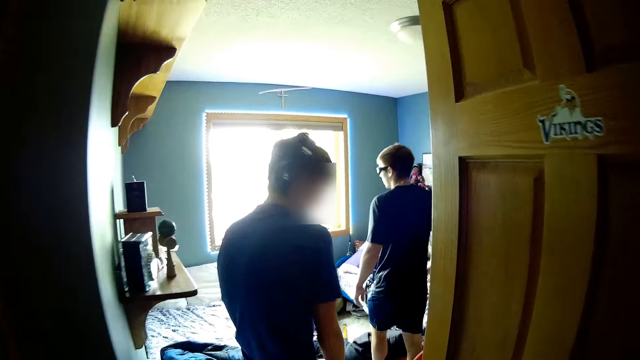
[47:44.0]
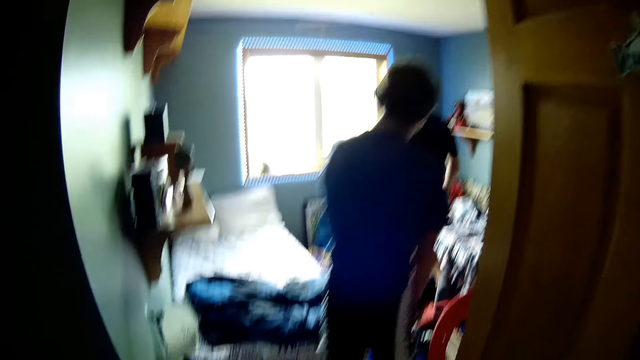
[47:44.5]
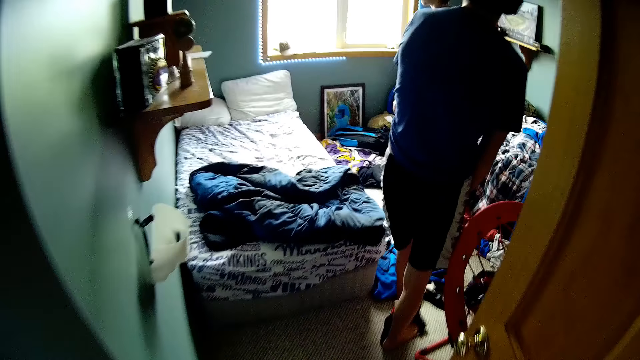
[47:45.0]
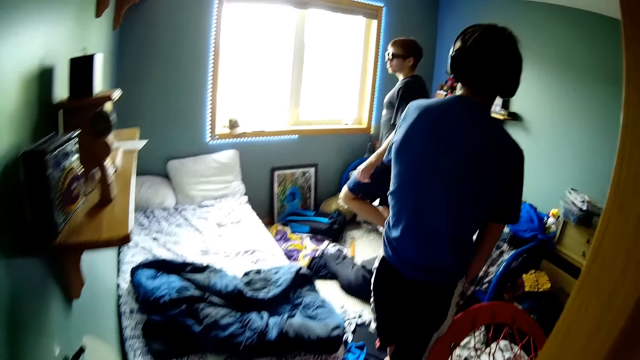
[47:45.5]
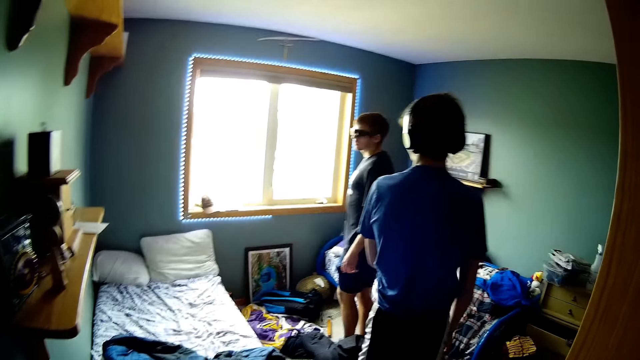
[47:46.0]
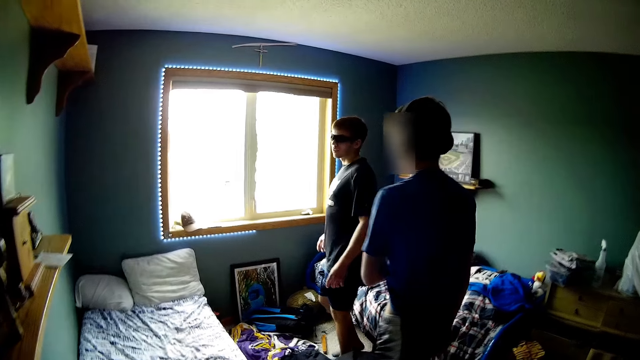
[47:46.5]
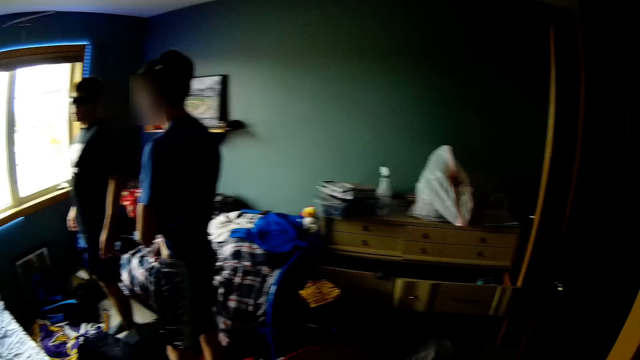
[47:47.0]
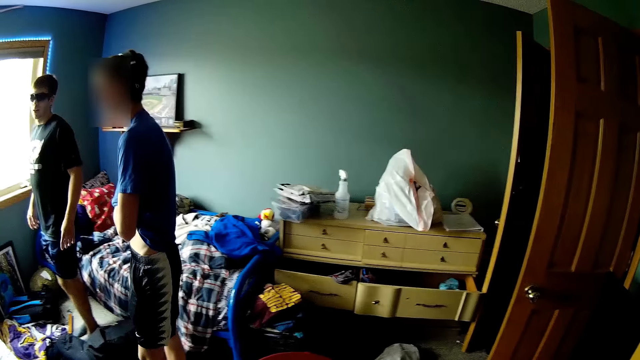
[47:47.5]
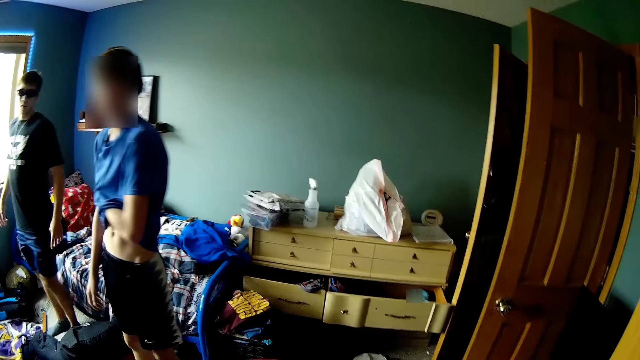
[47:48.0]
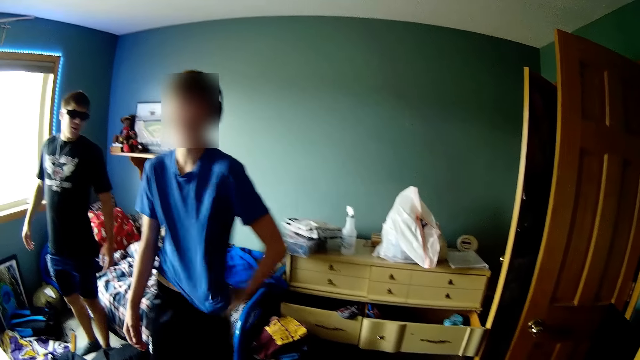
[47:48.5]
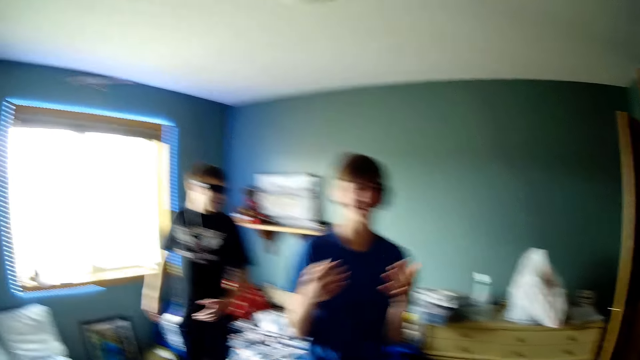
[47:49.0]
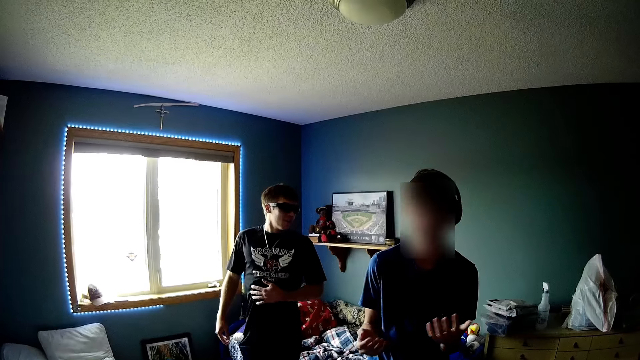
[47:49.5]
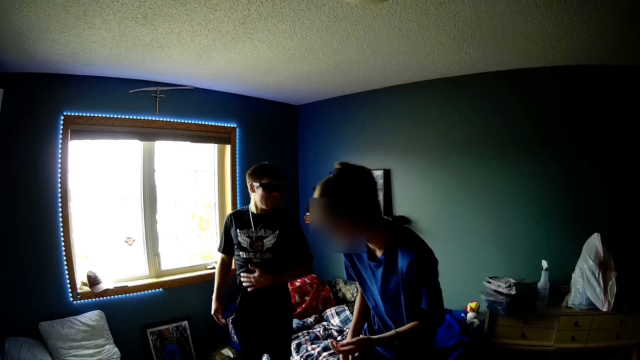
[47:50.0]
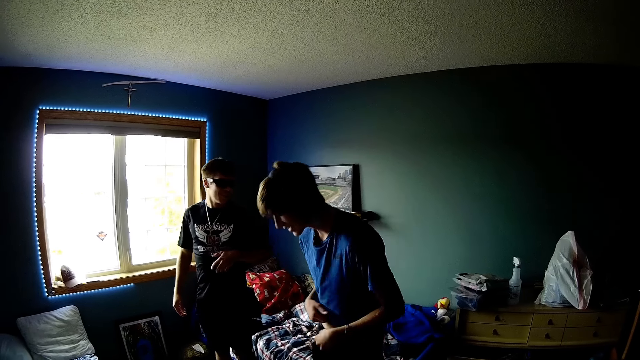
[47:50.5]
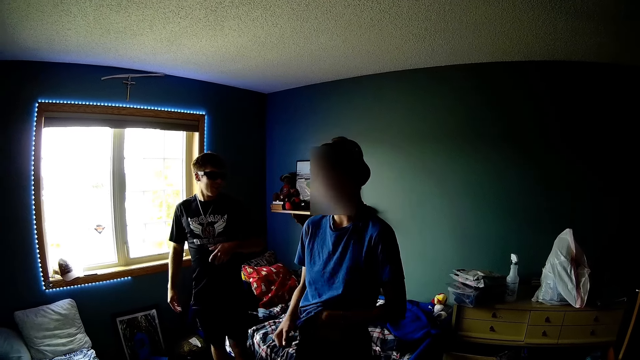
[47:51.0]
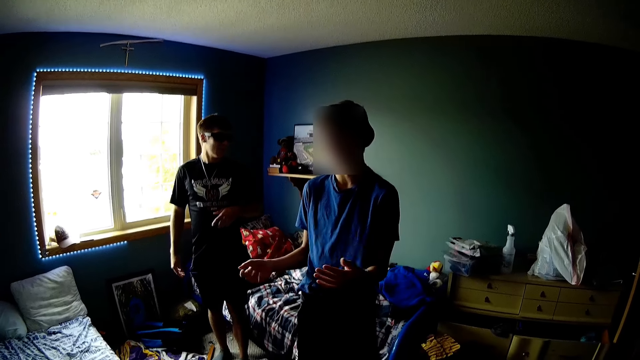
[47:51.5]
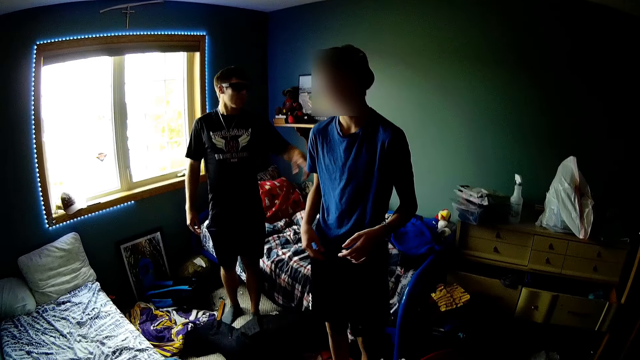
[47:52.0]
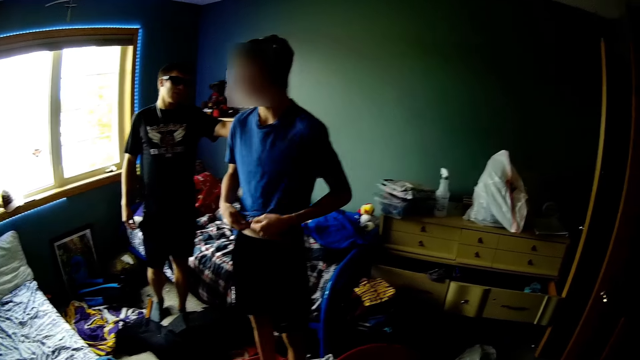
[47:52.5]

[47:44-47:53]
The camera wearer enters the room. They look around. They talk to a man.

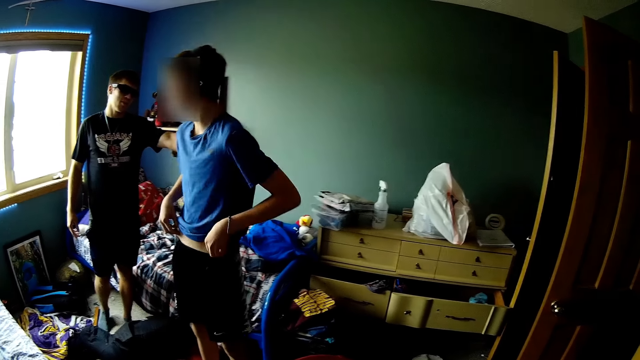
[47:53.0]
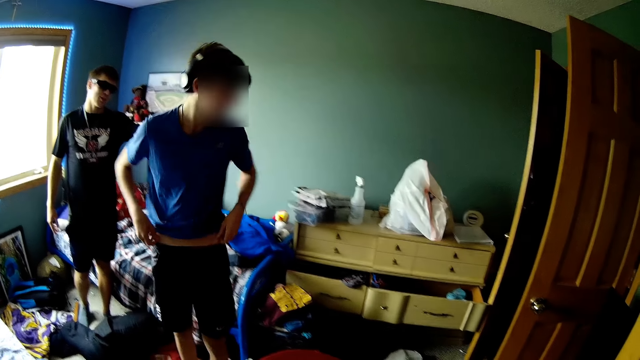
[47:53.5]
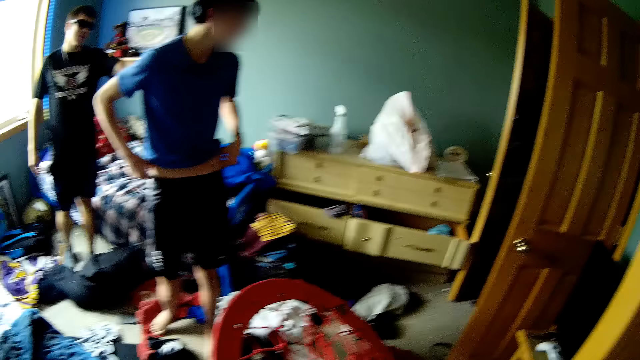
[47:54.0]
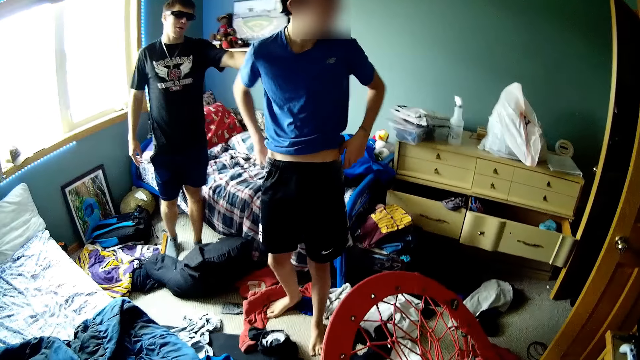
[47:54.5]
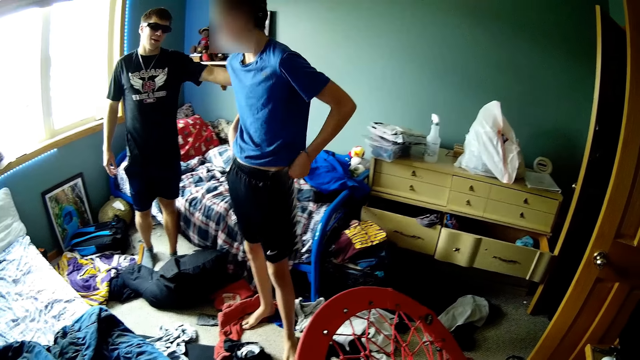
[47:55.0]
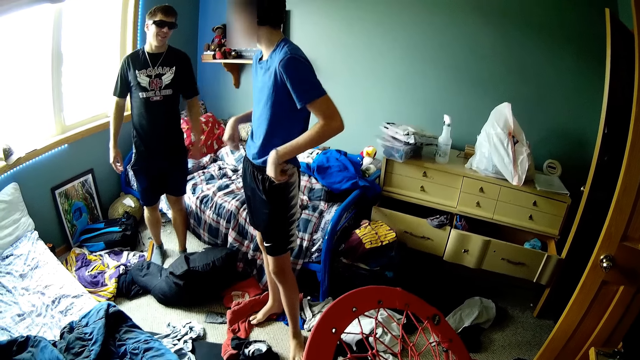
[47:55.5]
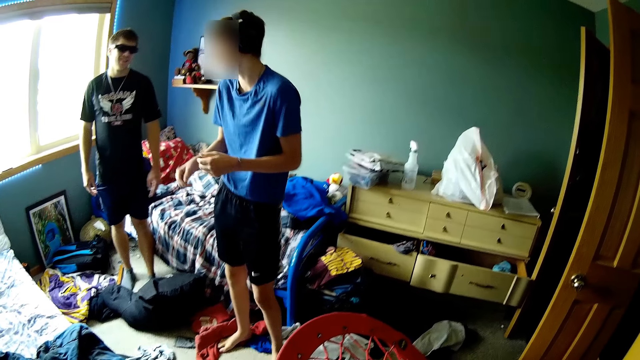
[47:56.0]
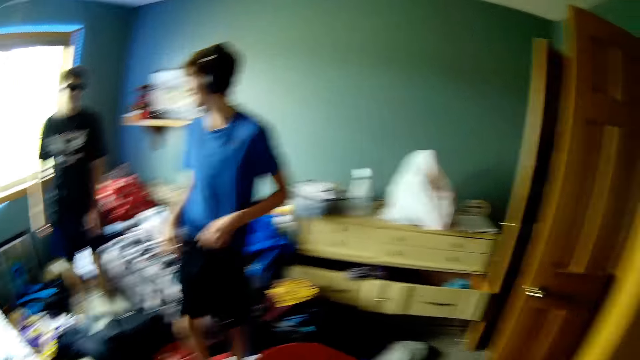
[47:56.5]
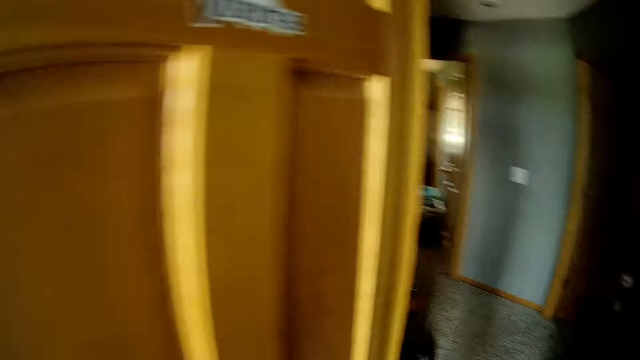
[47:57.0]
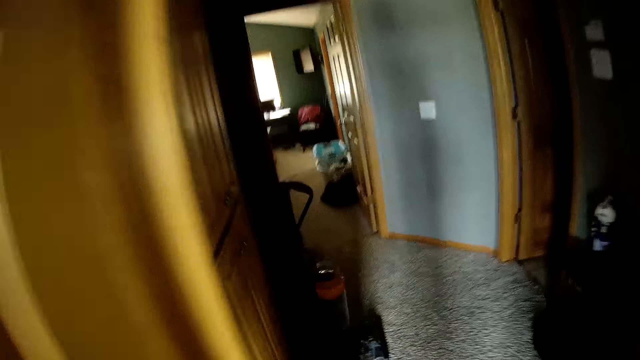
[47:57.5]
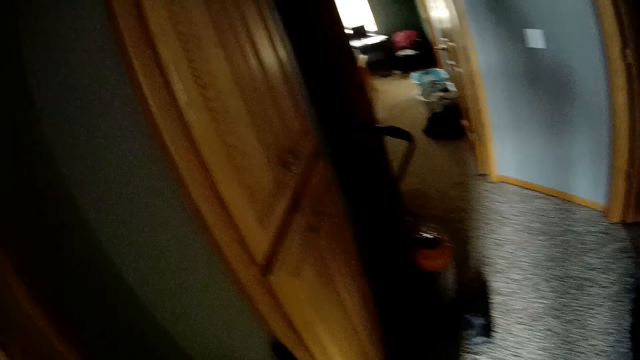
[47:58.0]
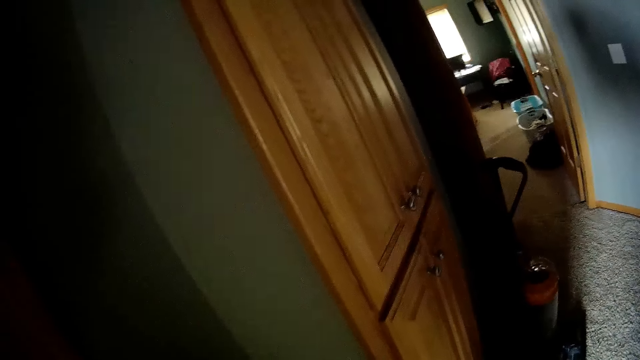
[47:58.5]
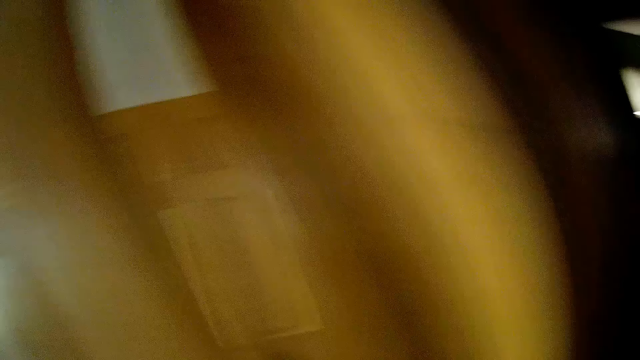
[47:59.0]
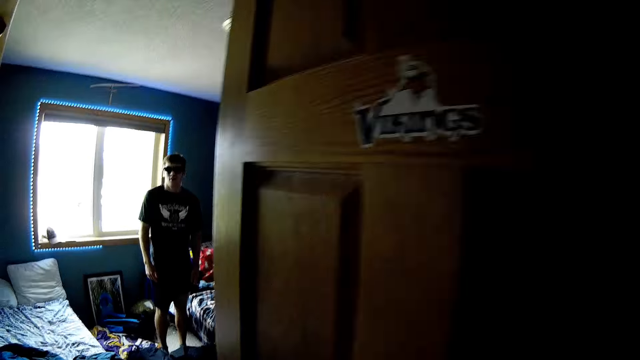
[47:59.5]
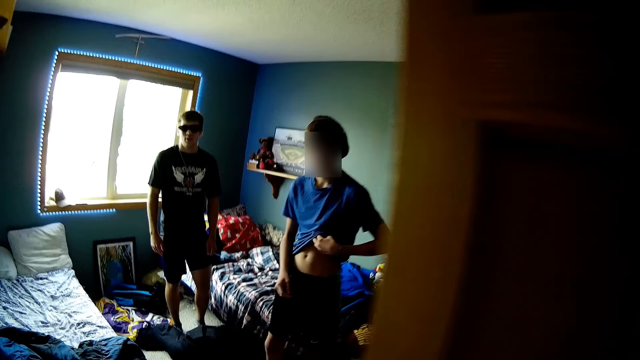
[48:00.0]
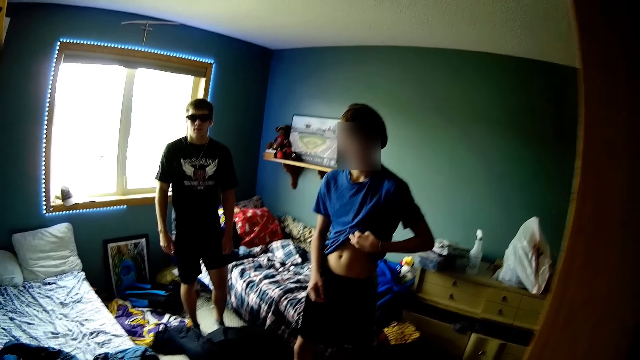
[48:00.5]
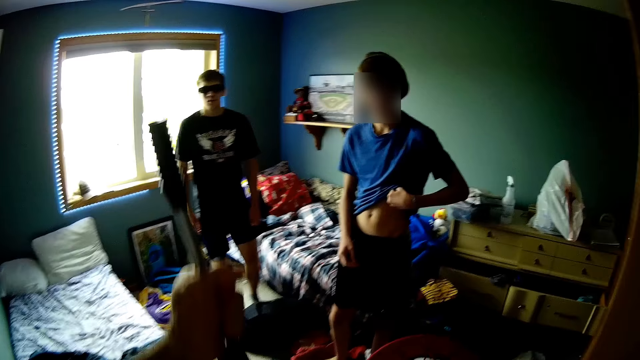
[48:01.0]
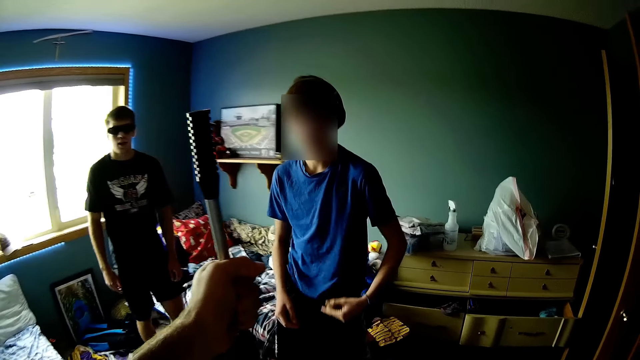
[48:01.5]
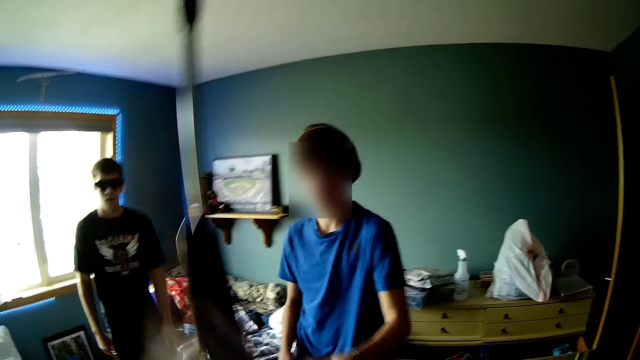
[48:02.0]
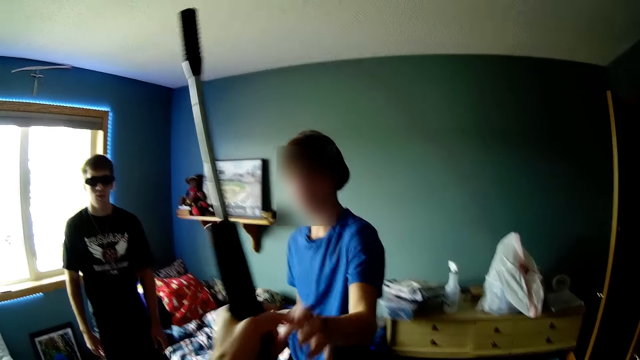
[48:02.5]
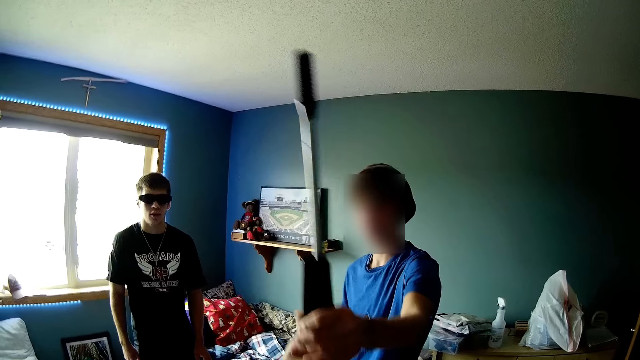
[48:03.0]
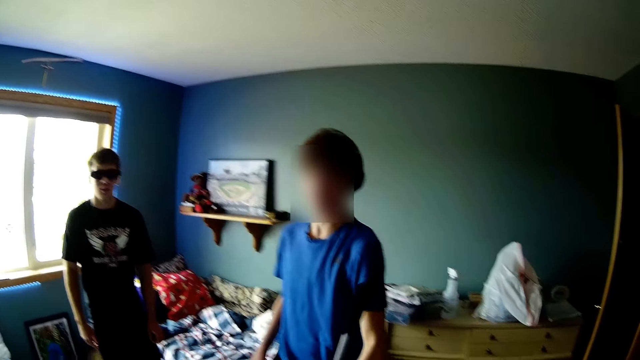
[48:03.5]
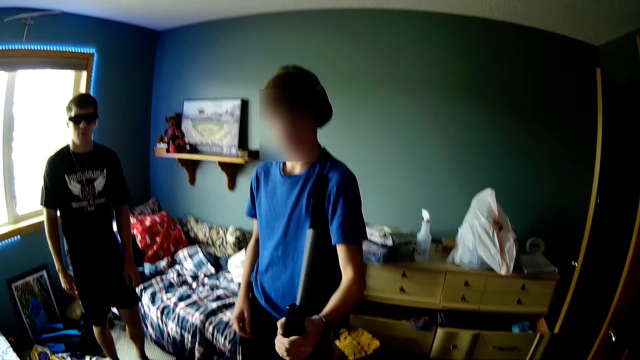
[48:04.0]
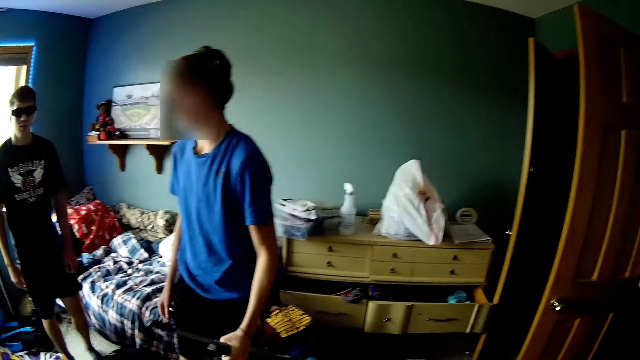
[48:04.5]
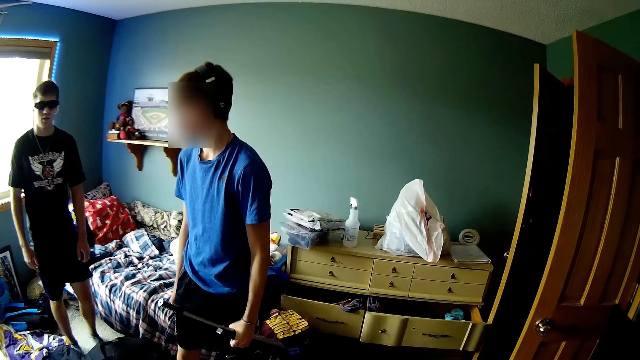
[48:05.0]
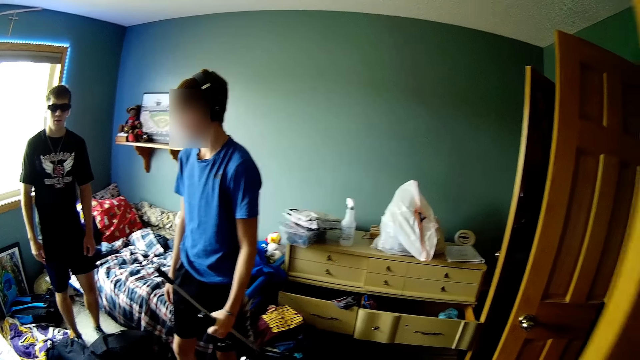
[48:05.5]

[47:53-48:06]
The camera wearer looks around. They peep outside the room. They walk. They hold a toy or hockey stick. They hand over the toy to a teen. The teen grabs the toy from the camera wearer. The camera wearer looks at the teen.
